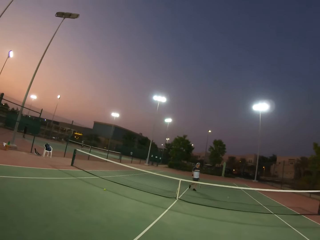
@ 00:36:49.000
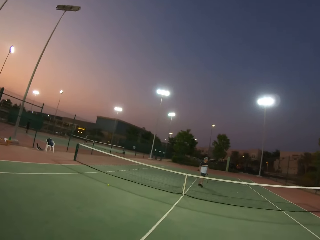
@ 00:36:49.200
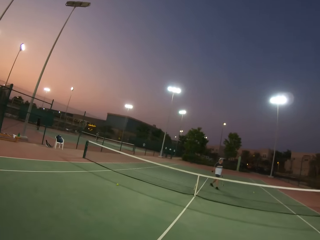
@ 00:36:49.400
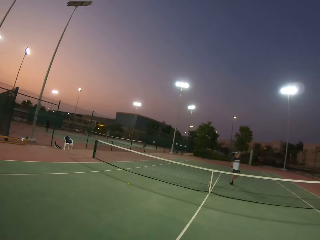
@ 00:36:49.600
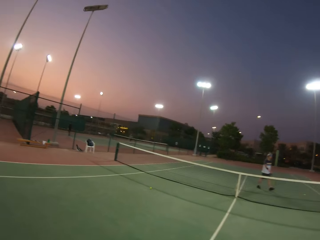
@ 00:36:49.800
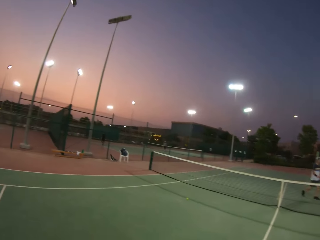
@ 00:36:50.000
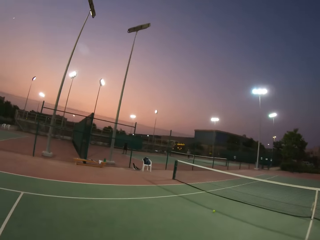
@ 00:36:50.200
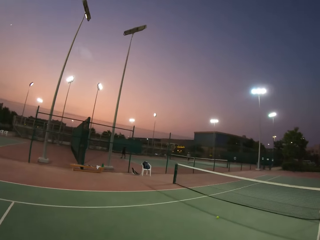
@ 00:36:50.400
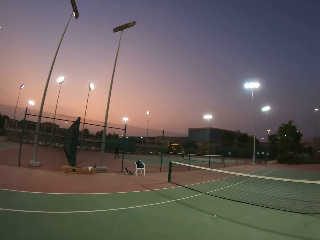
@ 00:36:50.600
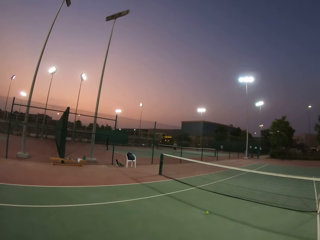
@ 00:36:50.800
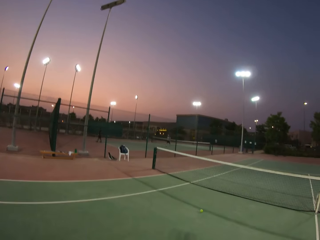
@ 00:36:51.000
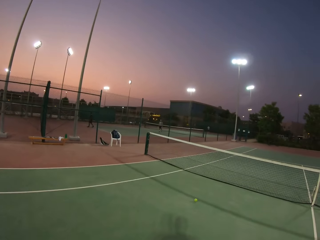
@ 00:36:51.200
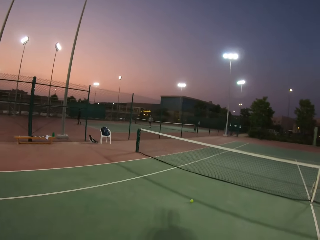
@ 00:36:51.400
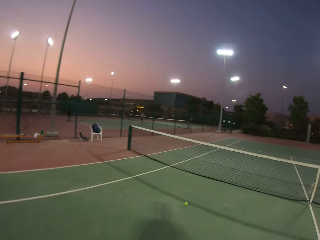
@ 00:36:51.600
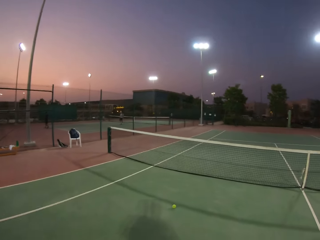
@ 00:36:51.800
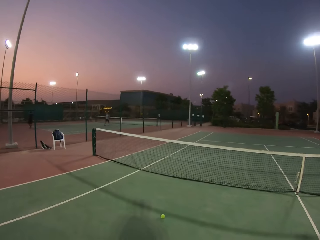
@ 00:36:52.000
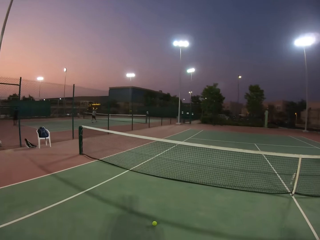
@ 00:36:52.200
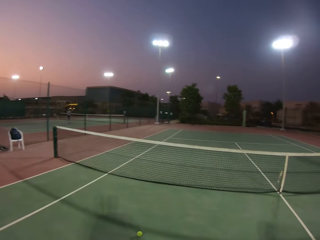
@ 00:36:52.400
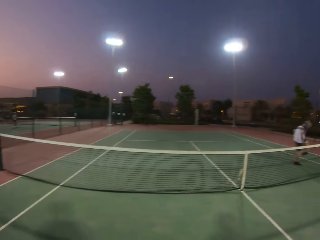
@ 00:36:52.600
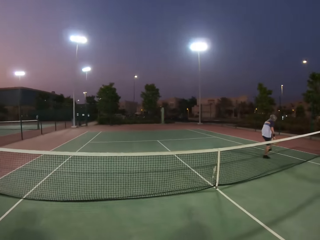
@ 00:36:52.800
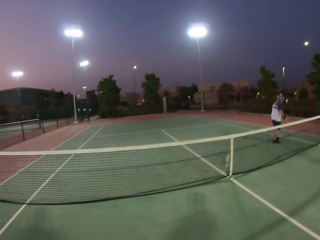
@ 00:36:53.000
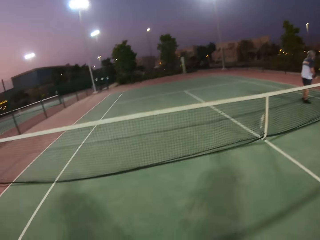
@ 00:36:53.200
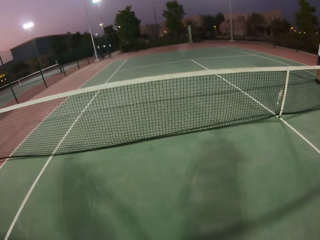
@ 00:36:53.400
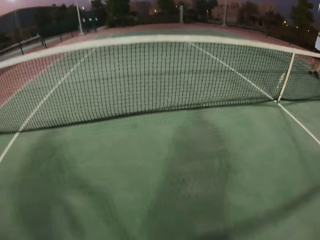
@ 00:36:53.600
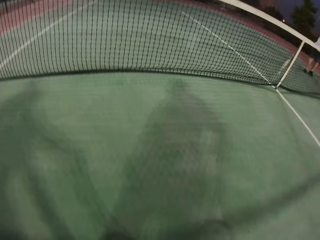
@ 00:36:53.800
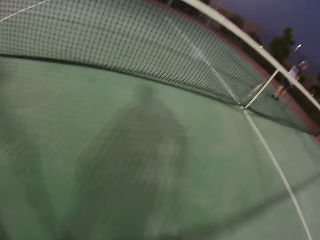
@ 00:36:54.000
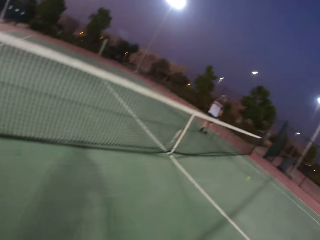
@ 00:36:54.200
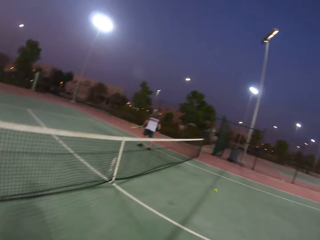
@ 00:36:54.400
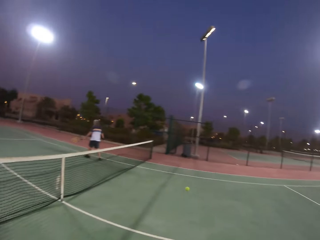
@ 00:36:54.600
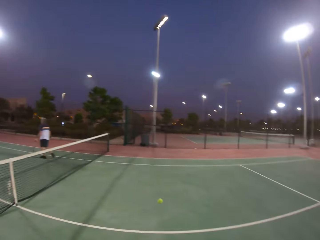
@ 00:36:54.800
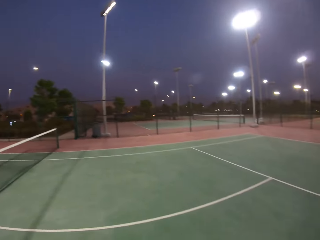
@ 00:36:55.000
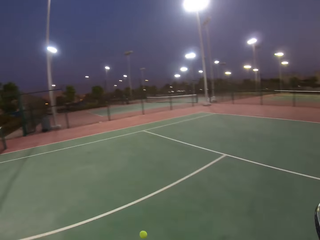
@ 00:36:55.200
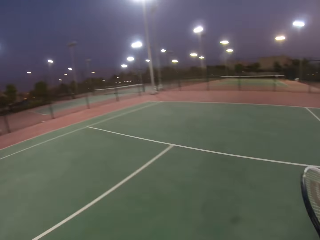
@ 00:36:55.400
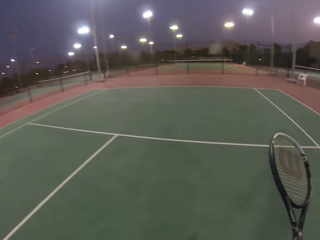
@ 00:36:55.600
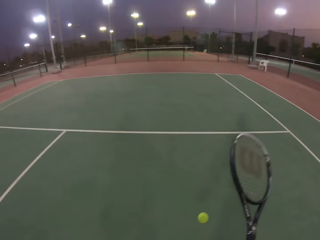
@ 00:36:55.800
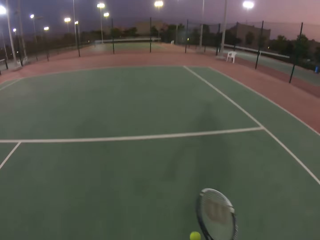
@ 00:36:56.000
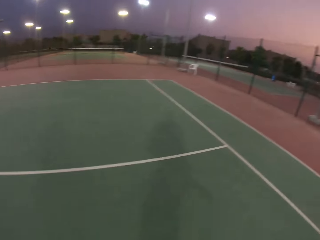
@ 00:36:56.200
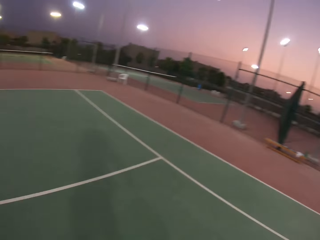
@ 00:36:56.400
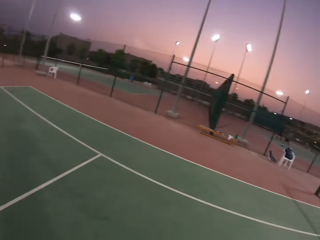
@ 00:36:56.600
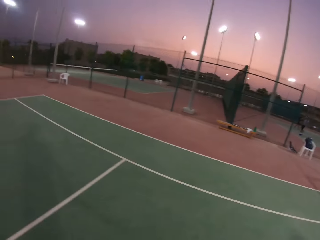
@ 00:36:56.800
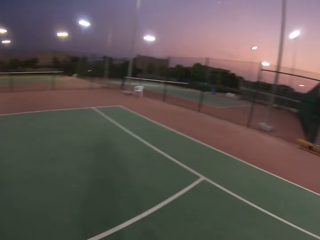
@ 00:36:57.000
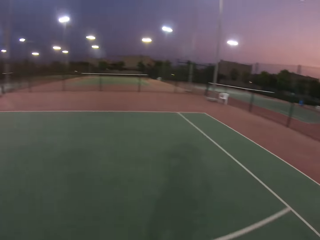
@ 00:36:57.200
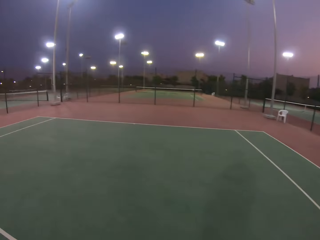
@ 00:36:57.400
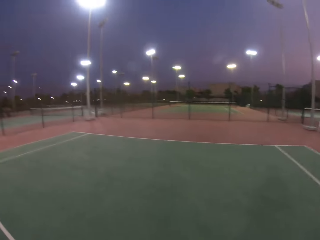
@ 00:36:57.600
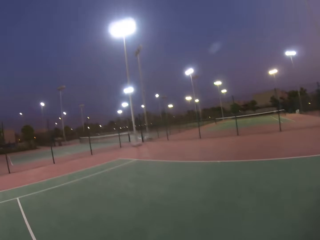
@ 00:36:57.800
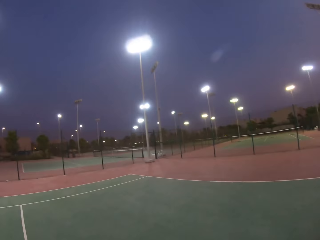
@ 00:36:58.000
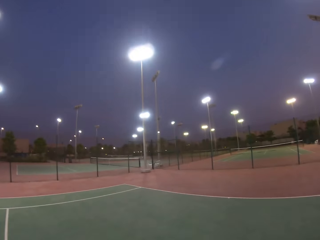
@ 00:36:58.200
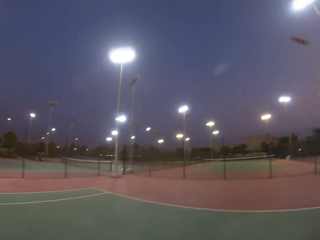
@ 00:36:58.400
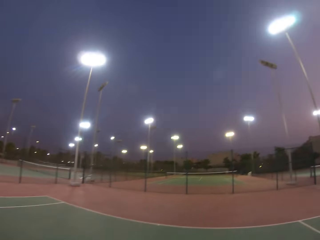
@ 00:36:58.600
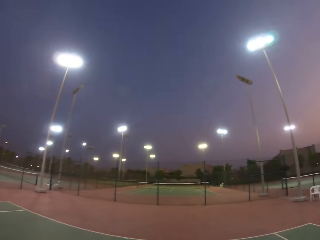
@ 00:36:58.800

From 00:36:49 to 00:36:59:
The camera wearer goes to fetch the ball.

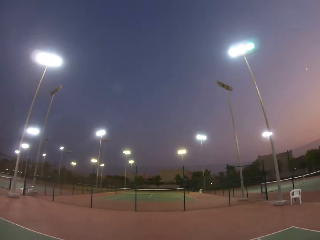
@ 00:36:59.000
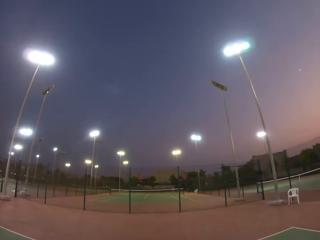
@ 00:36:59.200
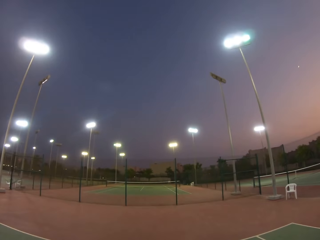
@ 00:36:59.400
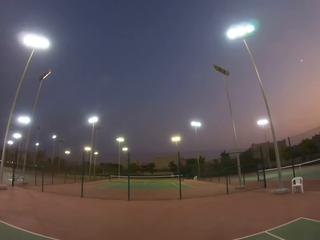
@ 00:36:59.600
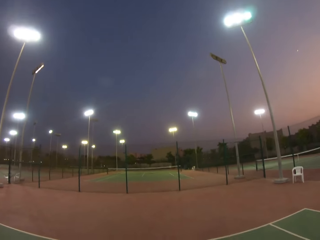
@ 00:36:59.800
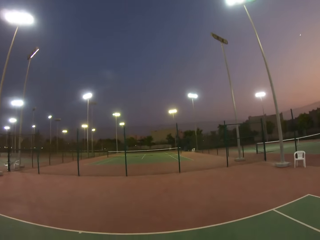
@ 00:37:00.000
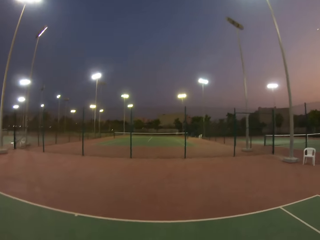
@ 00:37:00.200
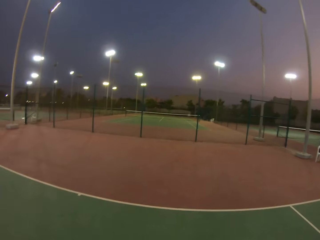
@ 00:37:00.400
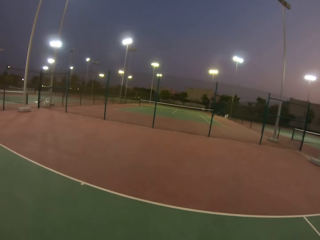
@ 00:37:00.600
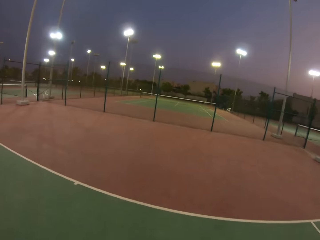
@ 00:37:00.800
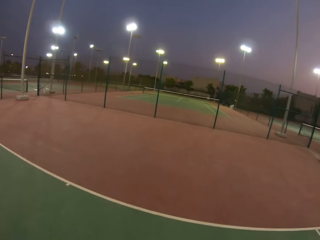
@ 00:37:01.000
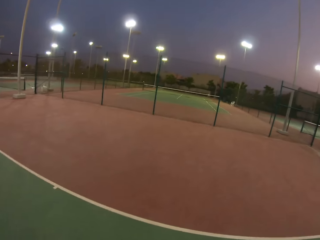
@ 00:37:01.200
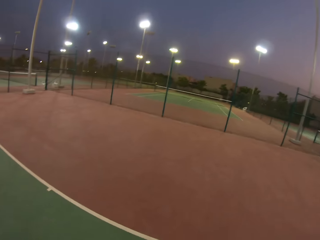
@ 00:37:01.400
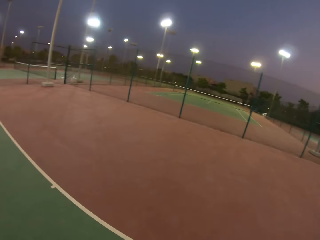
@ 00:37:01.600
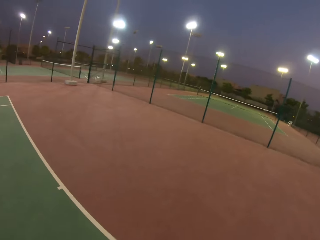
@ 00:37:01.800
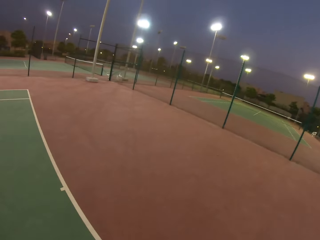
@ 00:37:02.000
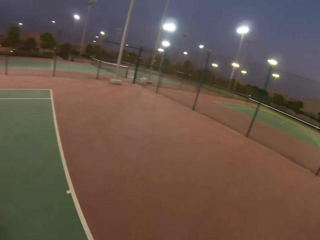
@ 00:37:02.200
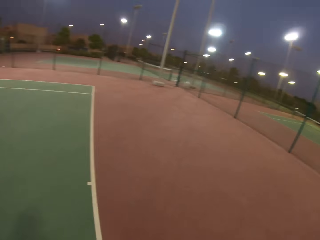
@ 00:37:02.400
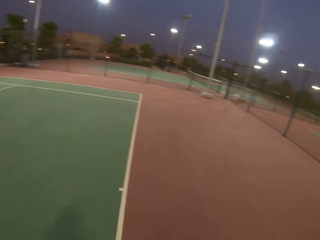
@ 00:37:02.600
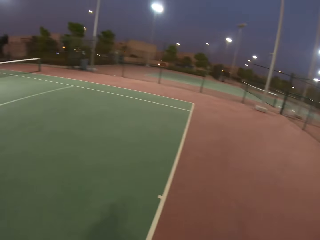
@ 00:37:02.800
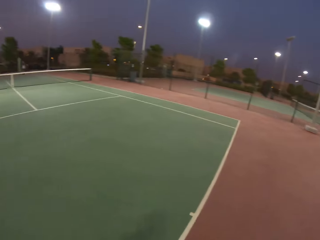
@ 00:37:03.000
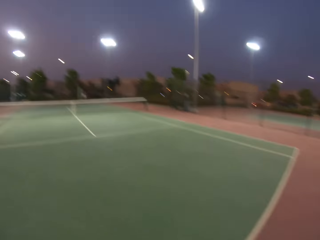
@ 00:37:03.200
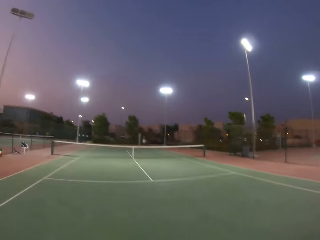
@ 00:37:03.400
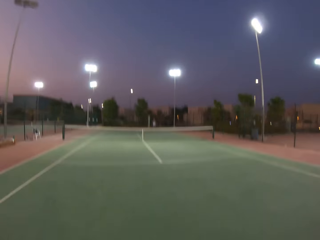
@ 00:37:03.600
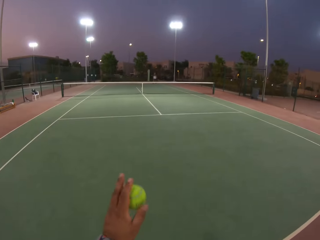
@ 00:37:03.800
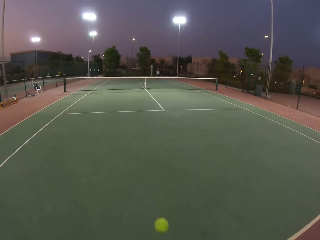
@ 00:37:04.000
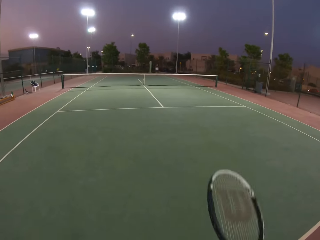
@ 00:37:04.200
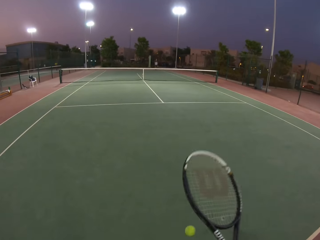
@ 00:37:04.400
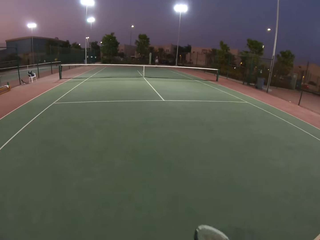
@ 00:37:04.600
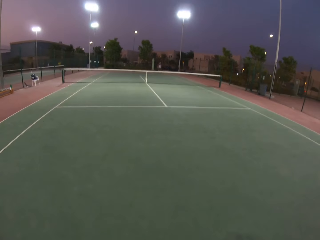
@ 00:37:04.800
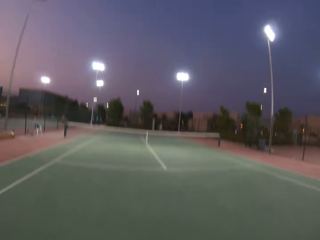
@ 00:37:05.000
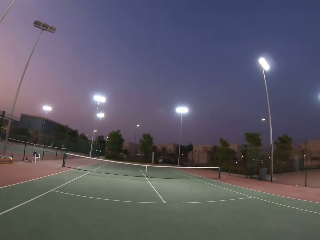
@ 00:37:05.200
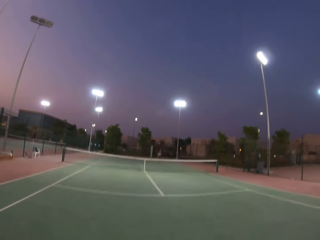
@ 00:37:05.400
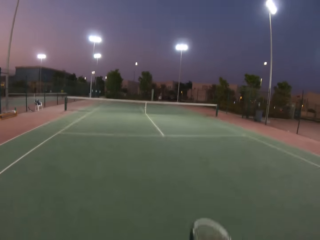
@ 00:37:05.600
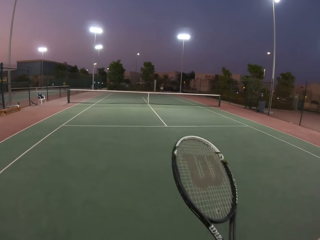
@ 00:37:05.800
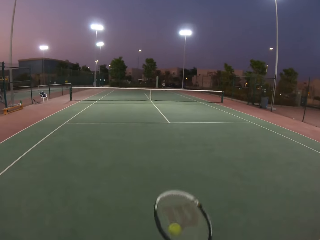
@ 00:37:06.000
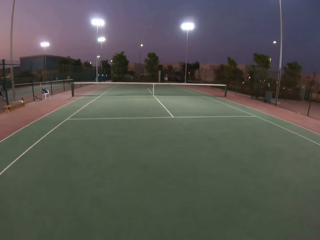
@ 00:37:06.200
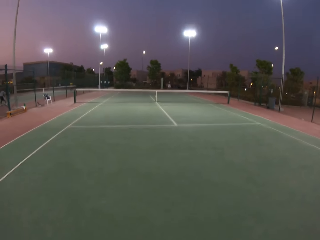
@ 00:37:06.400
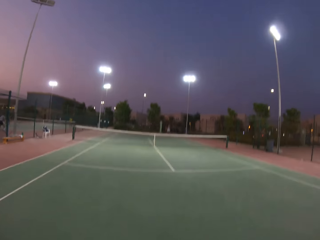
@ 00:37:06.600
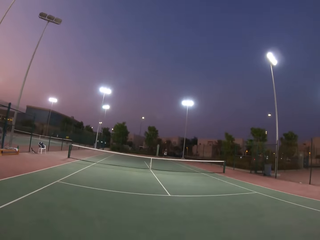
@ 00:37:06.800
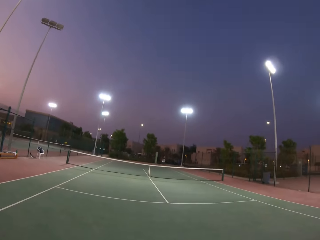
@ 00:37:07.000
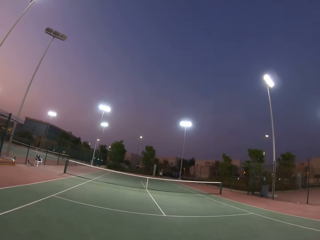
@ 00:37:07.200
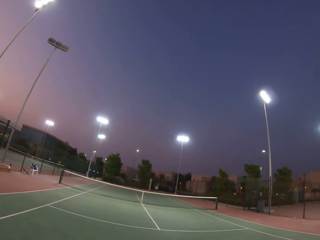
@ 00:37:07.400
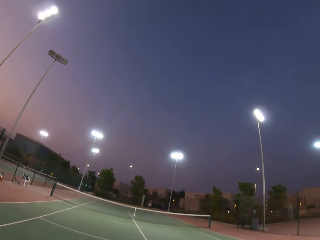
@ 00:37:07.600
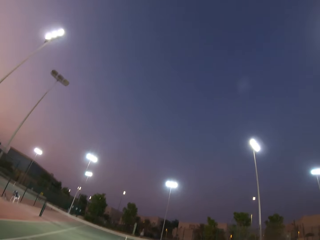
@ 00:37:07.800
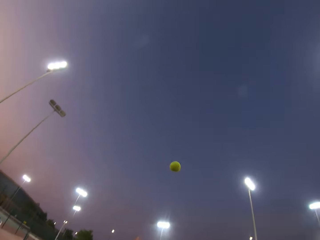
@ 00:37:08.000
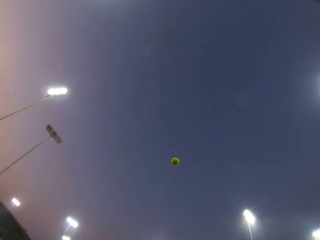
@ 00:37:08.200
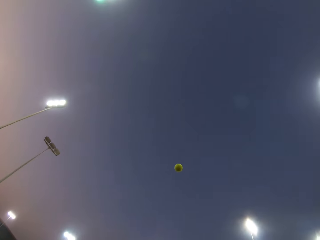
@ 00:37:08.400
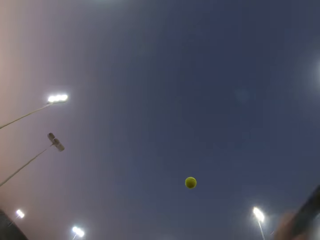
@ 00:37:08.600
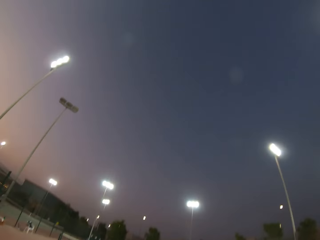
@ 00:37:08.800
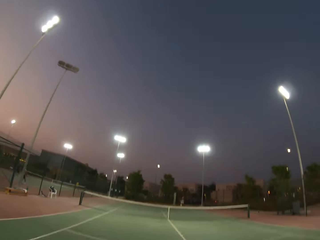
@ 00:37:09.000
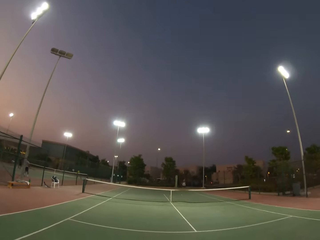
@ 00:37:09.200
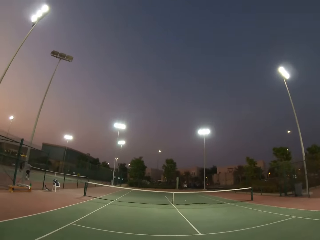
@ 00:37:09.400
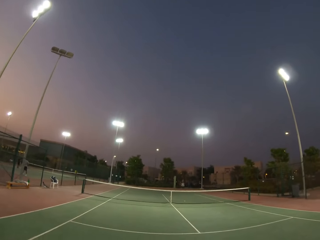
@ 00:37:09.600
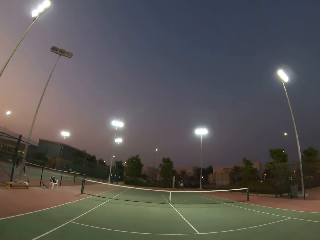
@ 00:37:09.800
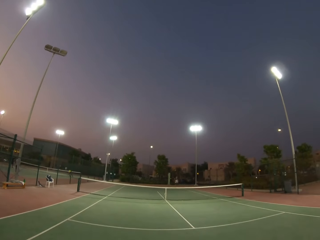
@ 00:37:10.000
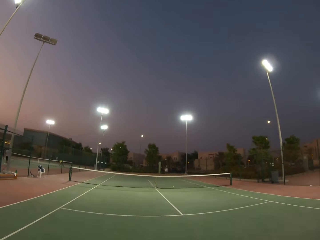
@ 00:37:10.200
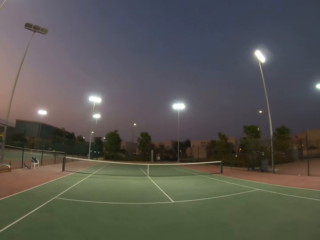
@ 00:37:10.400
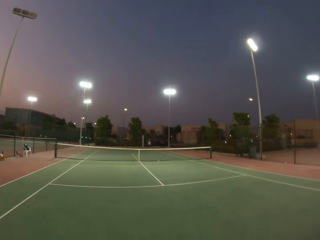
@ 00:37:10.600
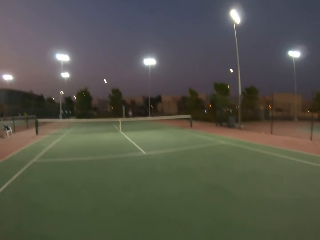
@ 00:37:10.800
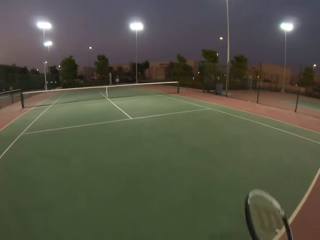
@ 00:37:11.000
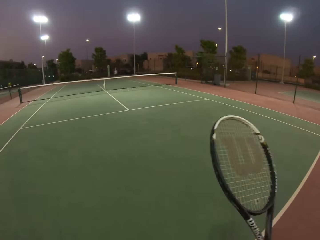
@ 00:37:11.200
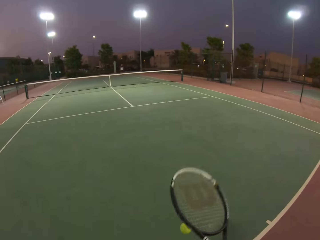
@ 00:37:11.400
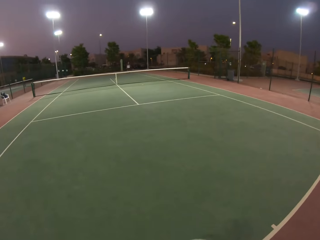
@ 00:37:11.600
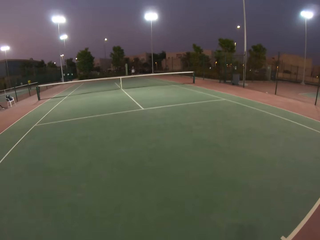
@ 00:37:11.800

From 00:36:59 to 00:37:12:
The camera wearer looks around.
